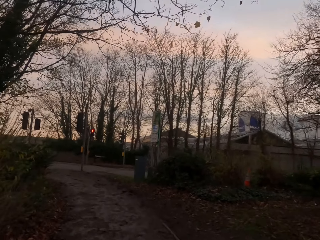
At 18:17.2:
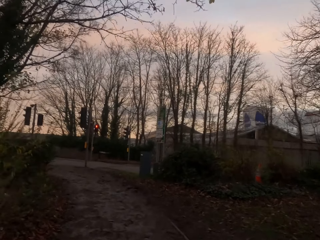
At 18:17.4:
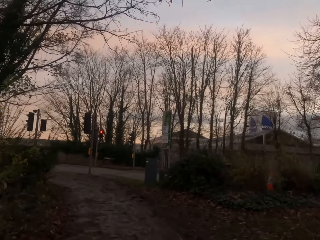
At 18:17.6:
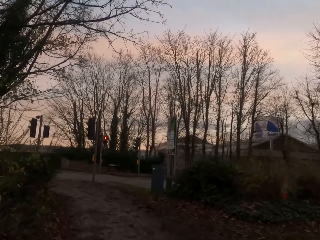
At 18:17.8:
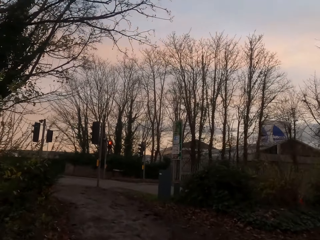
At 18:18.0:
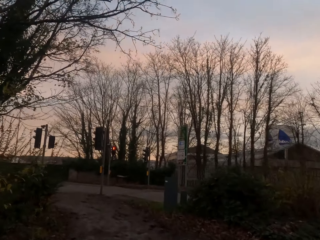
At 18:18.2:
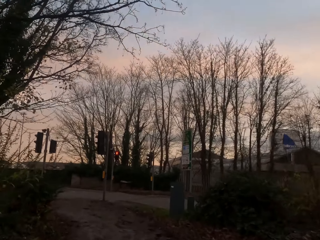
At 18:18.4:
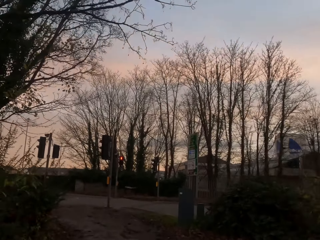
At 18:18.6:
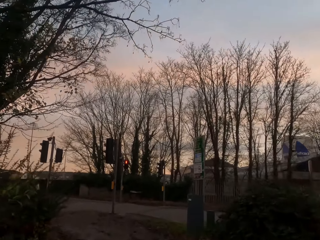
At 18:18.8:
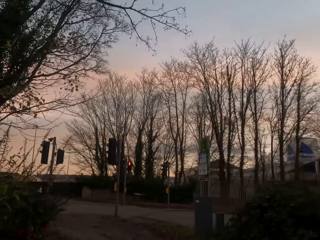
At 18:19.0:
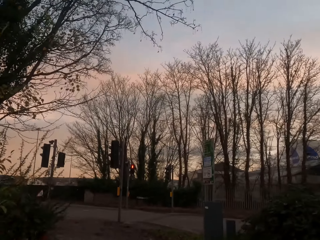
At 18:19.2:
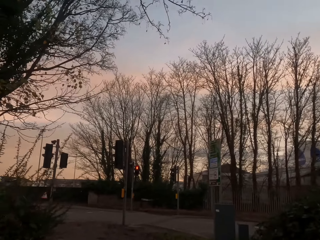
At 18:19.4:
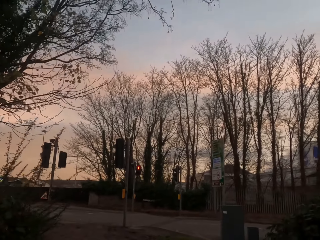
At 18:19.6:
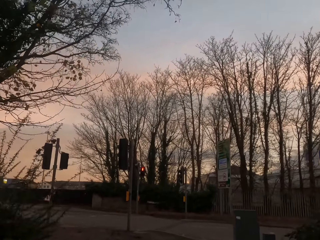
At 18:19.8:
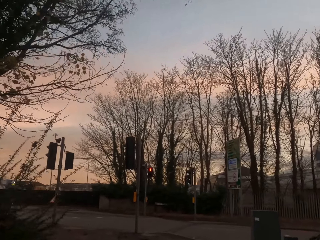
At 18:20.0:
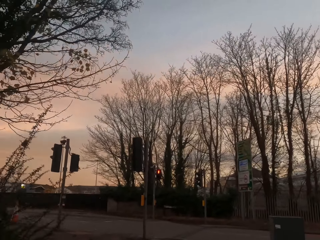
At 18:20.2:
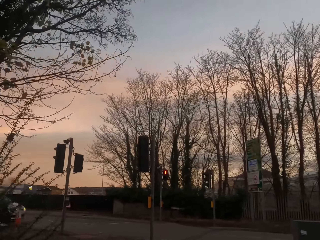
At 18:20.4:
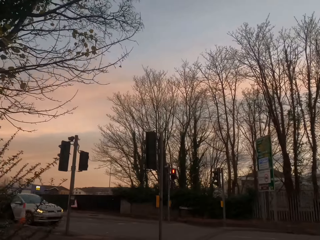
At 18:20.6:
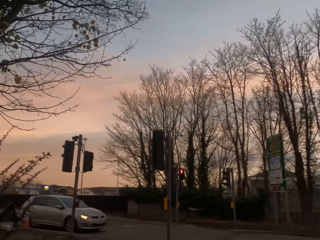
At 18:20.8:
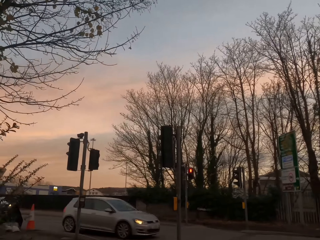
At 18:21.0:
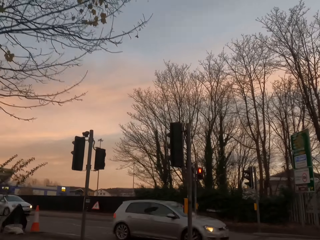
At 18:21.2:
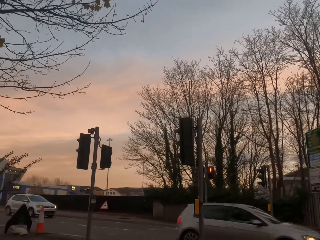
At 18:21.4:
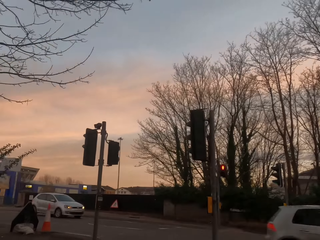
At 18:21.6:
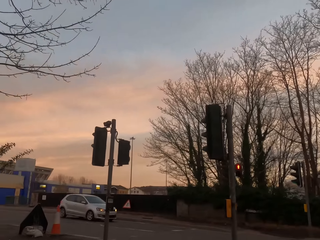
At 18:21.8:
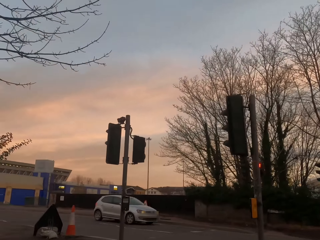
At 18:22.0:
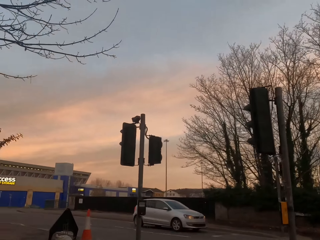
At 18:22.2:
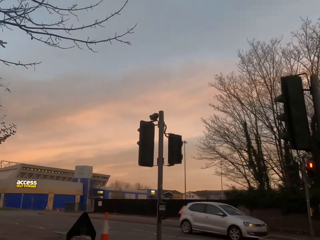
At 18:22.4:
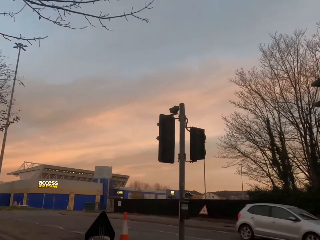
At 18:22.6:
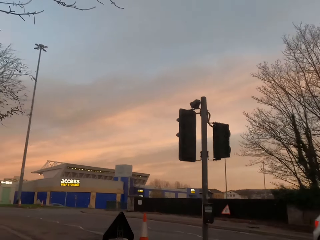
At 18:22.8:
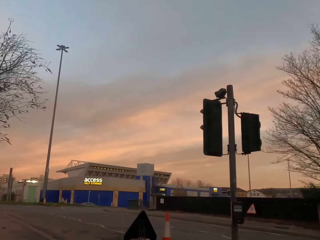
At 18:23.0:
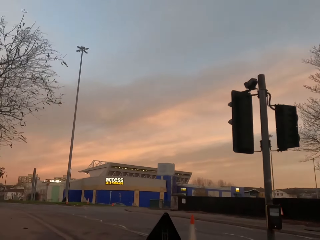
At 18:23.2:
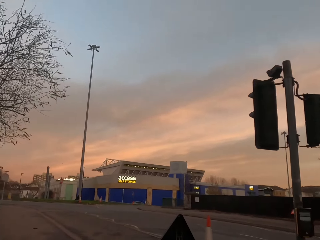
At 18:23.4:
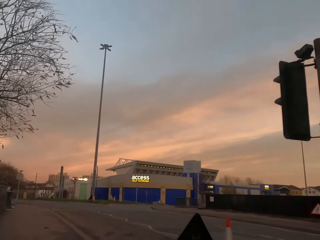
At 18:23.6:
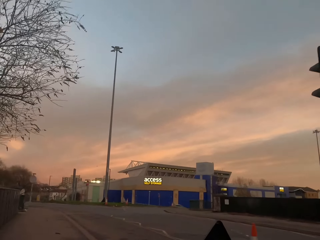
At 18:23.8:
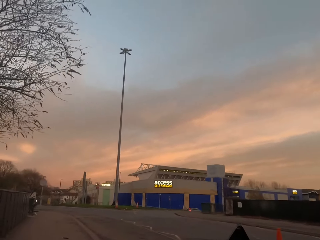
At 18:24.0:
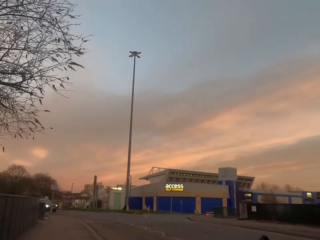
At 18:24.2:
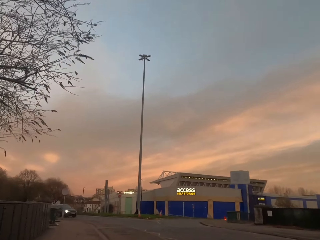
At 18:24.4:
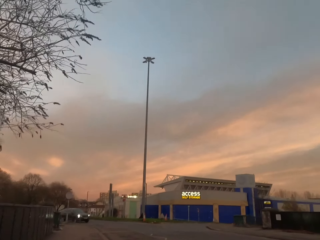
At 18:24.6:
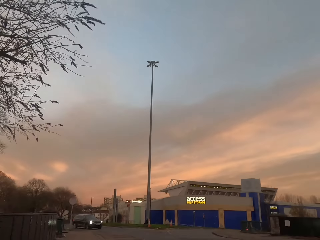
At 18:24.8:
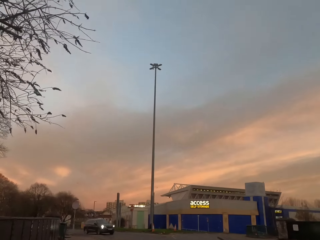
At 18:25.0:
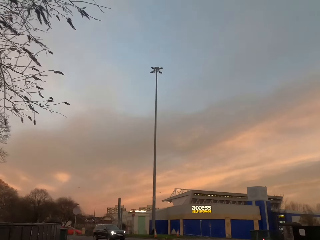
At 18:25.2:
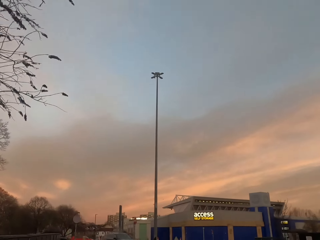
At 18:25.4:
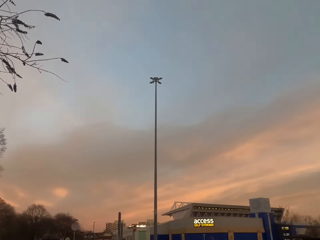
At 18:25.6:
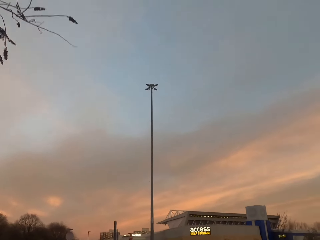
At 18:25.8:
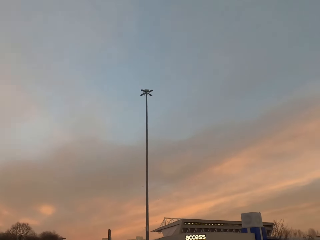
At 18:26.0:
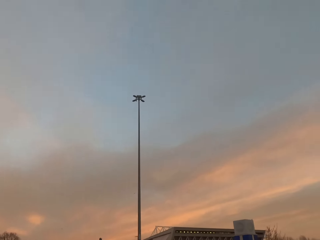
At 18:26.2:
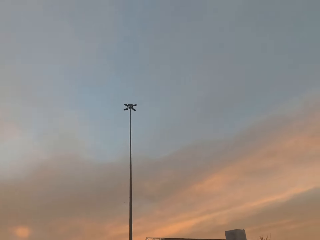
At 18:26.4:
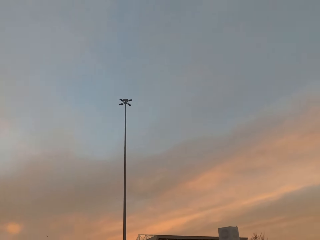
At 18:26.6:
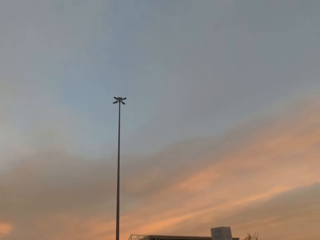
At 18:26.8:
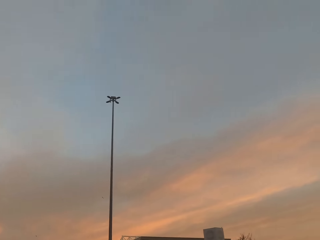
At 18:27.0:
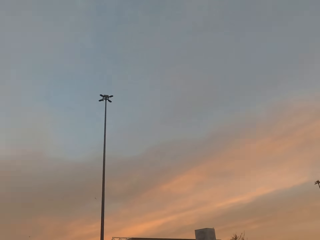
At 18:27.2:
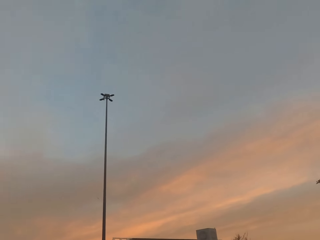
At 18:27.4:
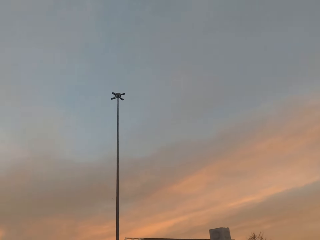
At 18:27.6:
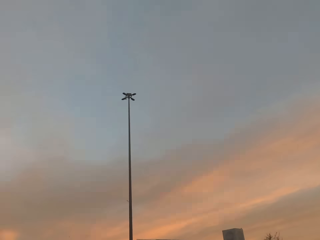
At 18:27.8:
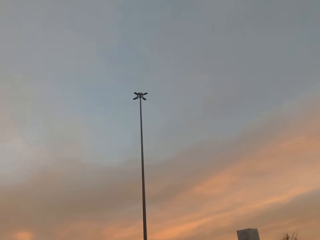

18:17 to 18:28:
A silver car drives past the camera wearer. It drives past the camera wearer again. The camera wearer jogs down the road.

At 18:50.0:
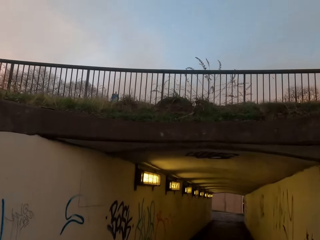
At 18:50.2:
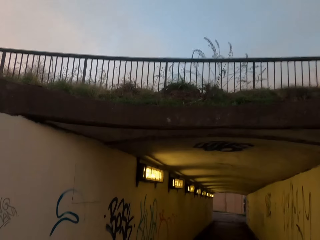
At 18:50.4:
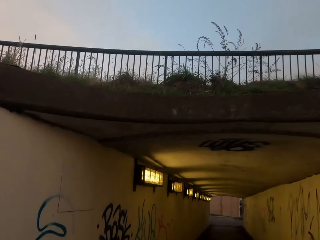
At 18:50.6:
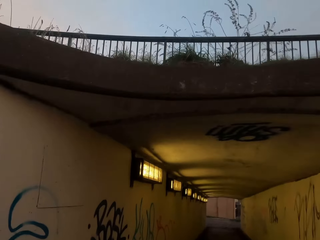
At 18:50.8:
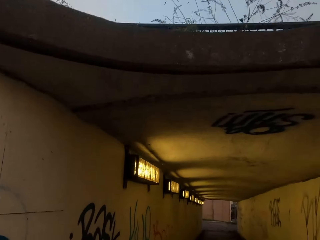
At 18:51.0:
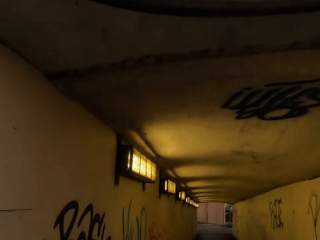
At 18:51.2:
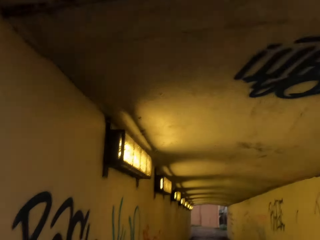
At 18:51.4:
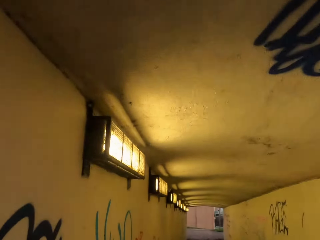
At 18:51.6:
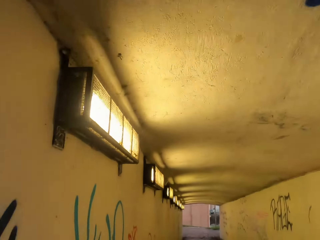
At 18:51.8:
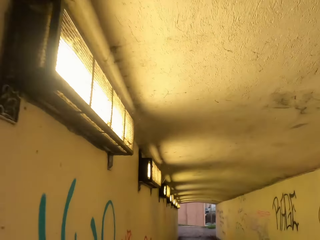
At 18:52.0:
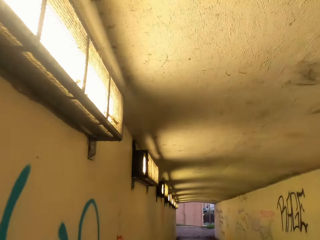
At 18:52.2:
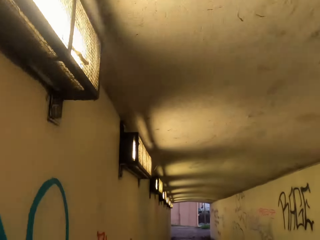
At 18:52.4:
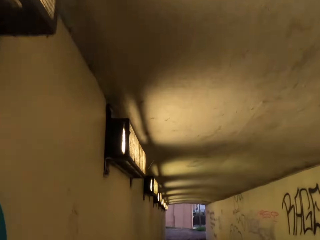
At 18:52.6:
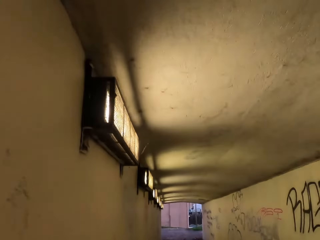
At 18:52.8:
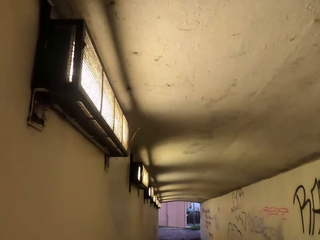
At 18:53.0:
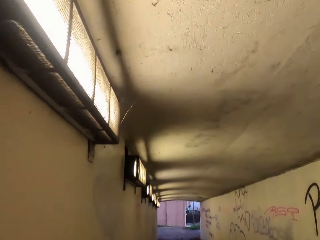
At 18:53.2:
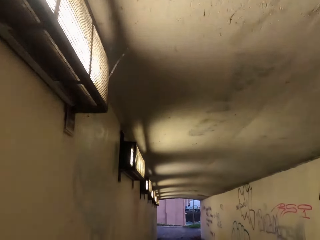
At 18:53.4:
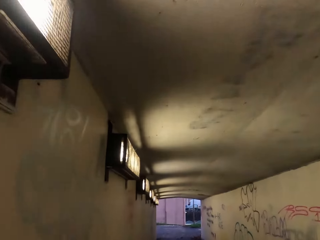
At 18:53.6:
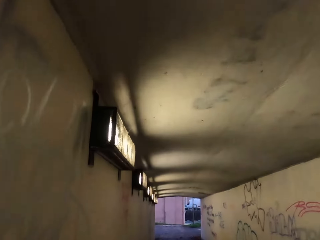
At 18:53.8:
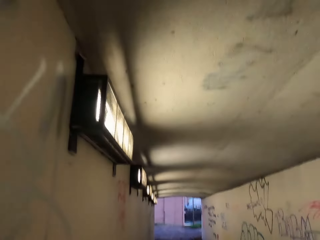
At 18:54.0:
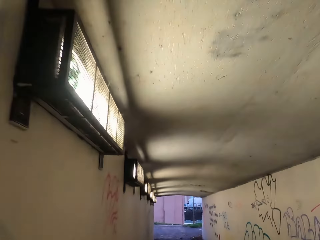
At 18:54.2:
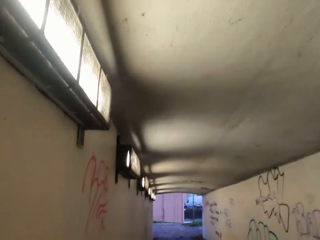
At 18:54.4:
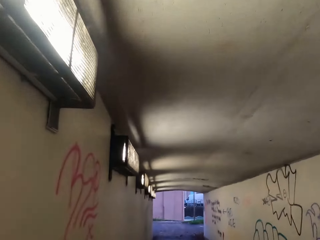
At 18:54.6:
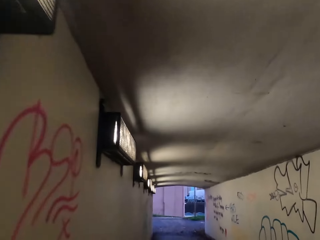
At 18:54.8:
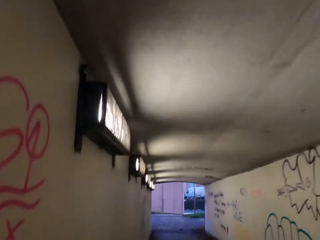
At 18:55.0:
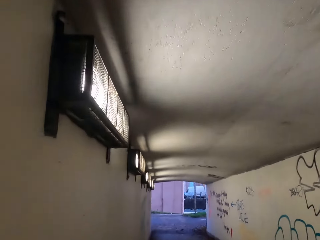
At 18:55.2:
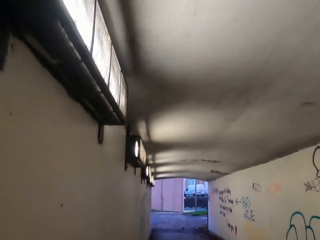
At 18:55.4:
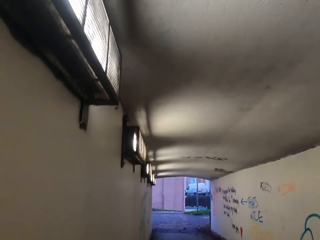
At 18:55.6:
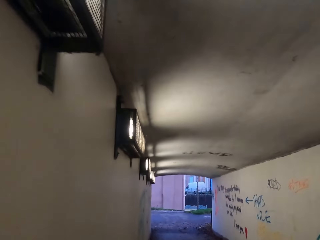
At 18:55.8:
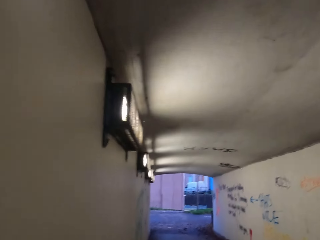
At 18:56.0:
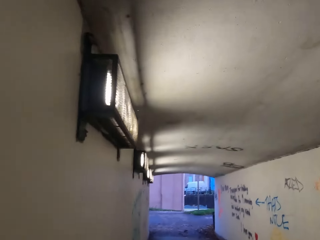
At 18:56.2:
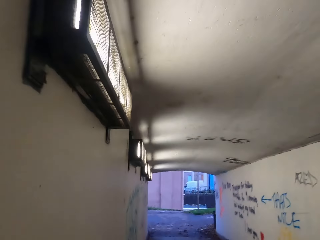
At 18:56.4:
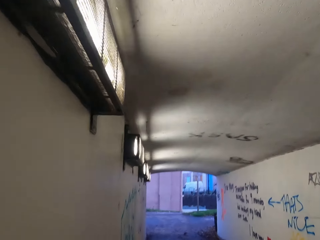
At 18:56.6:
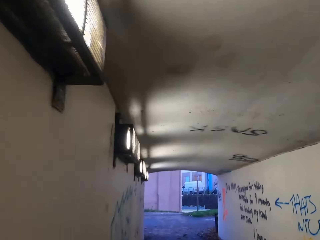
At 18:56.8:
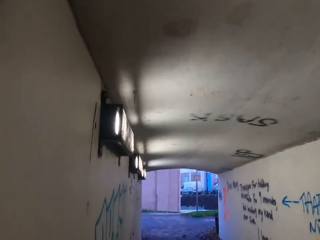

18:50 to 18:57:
The camera wearer jogs in a passage to the road.
